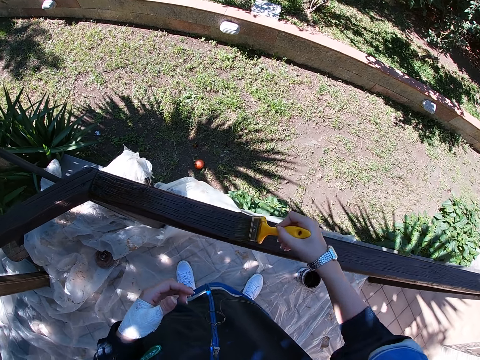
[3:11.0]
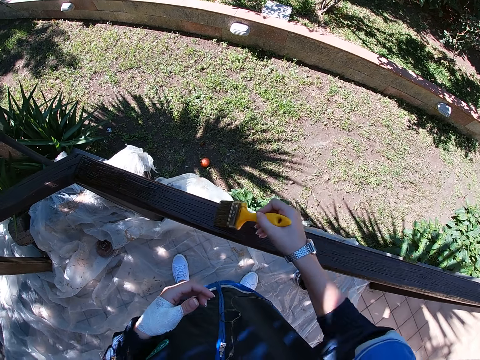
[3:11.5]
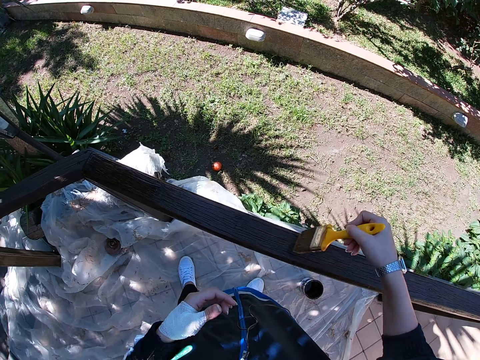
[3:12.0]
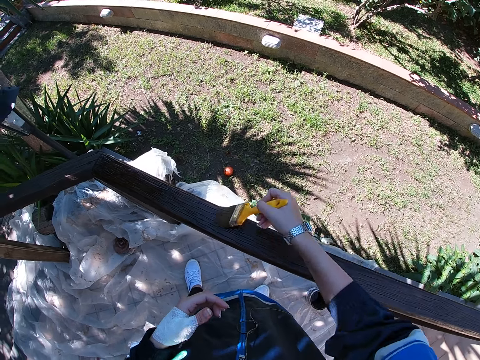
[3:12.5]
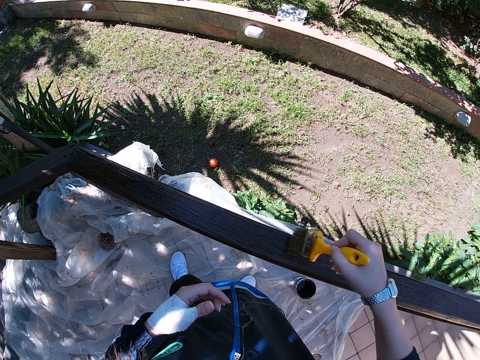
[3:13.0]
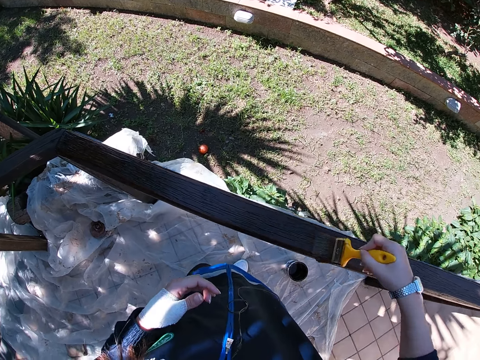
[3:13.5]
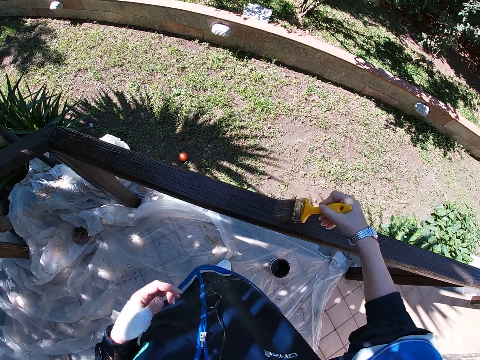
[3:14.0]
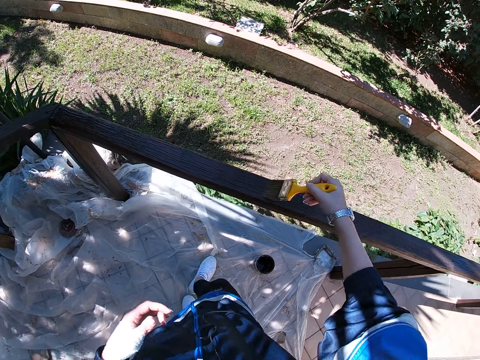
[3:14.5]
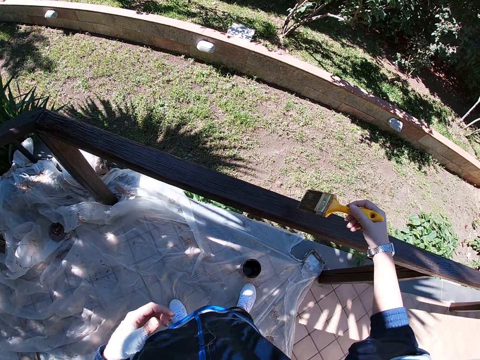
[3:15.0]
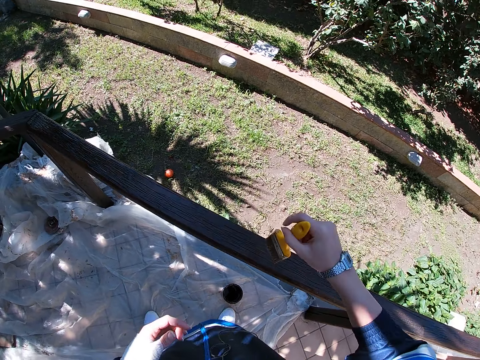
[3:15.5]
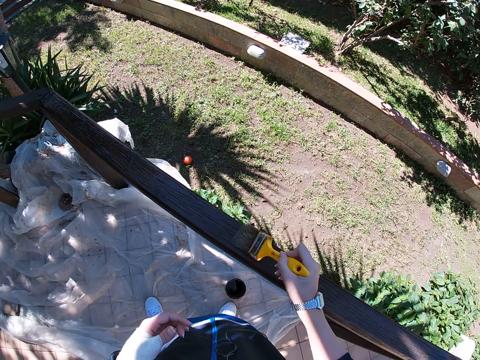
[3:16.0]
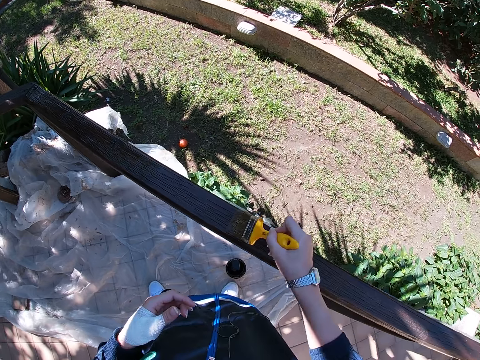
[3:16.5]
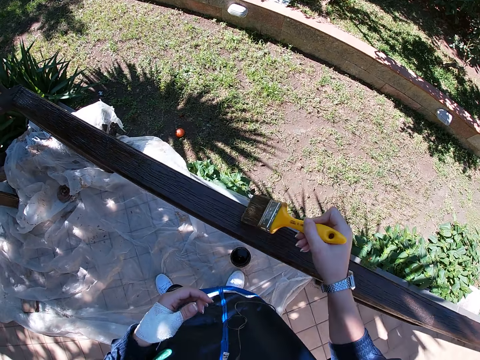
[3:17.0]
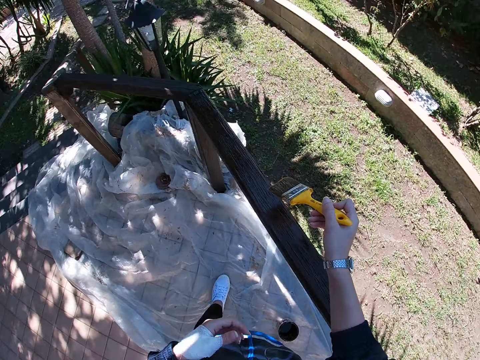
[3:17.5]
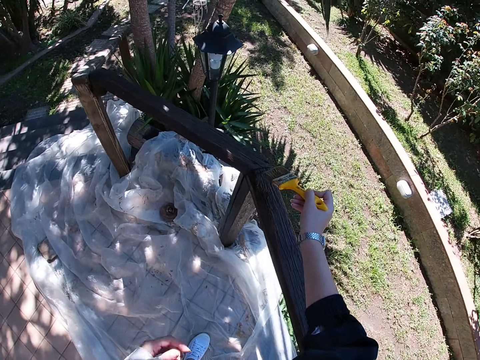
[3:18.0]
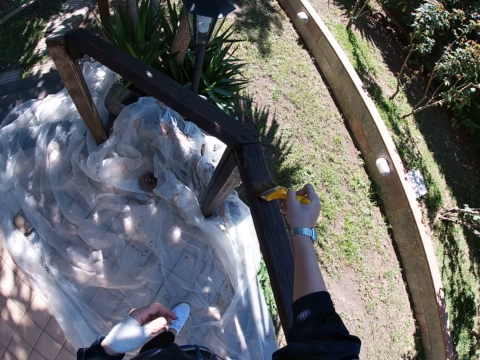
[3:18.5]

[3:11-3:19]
The camera wearer walks around the frame of wood.

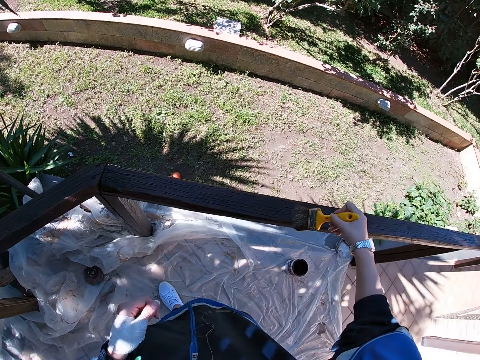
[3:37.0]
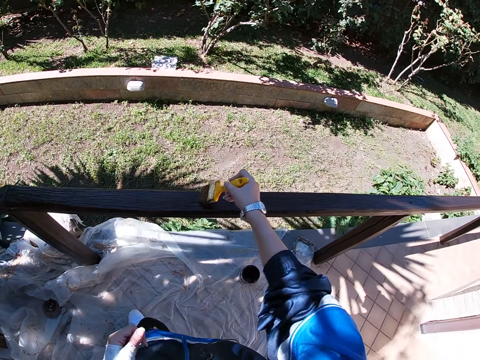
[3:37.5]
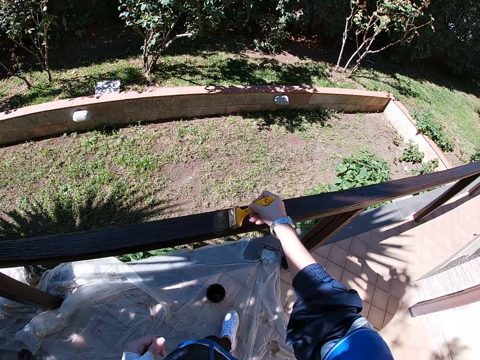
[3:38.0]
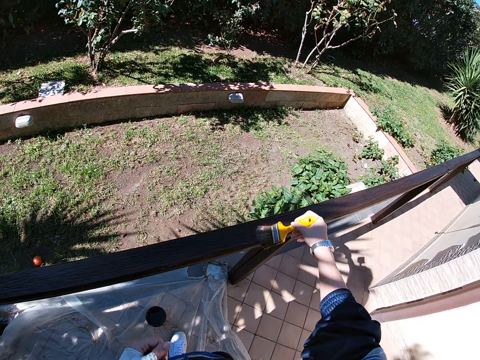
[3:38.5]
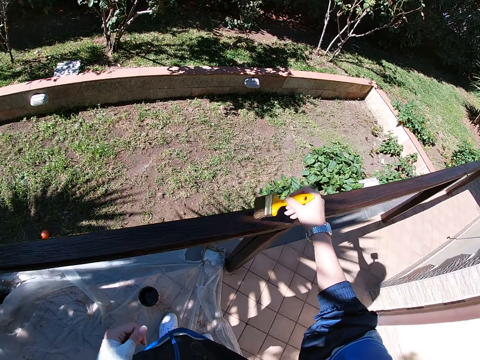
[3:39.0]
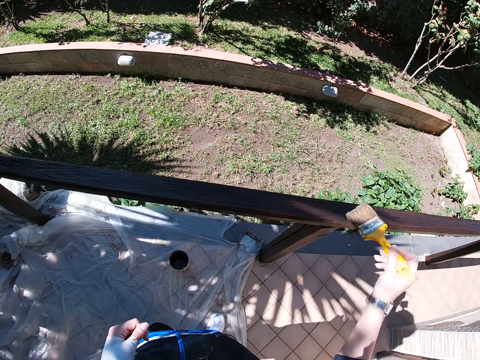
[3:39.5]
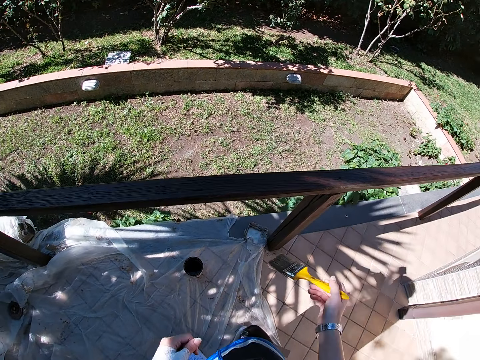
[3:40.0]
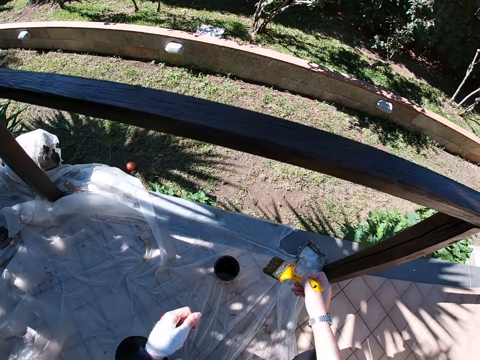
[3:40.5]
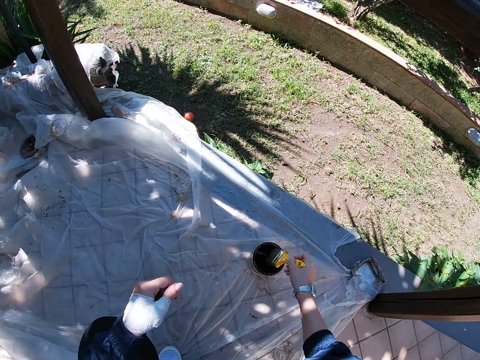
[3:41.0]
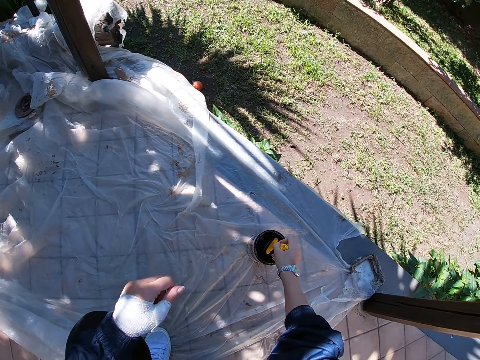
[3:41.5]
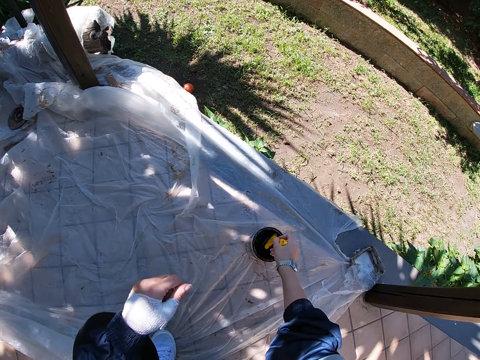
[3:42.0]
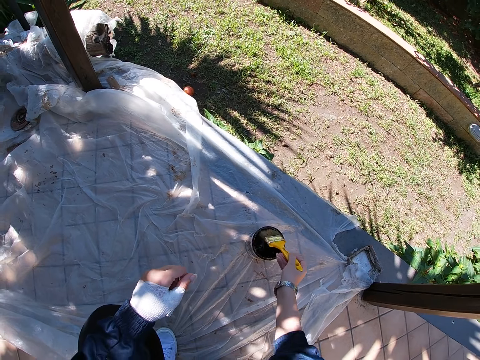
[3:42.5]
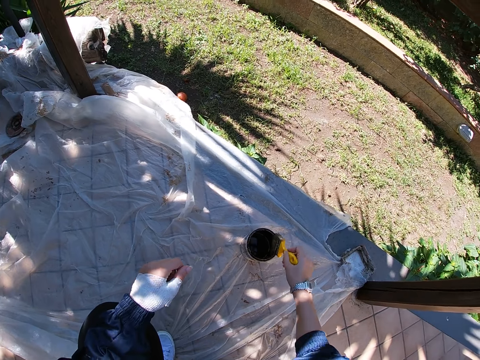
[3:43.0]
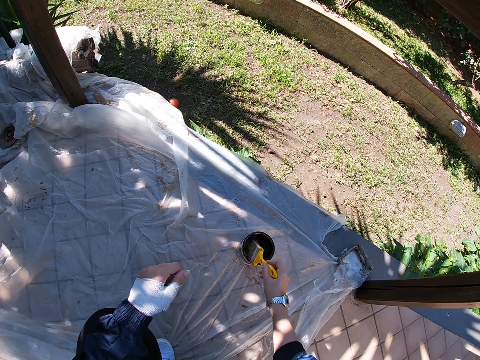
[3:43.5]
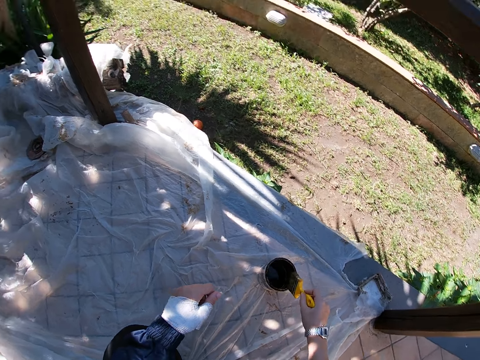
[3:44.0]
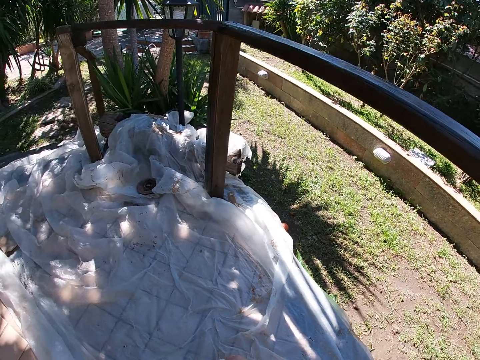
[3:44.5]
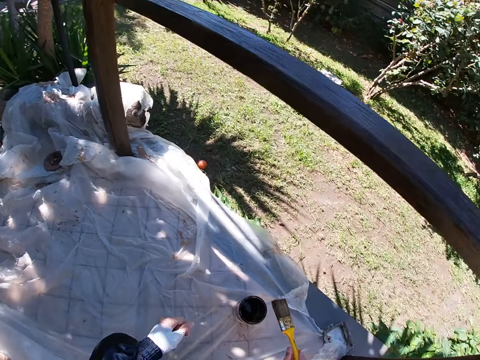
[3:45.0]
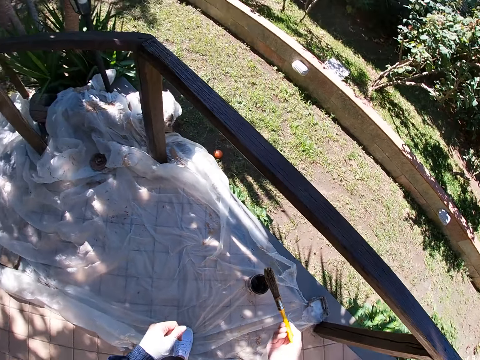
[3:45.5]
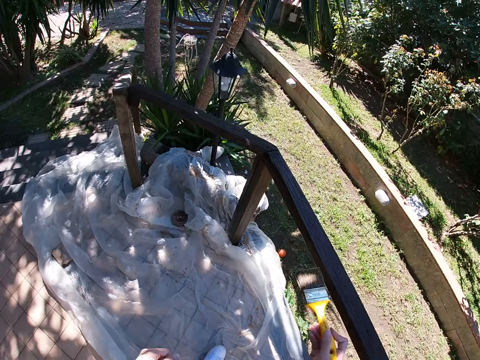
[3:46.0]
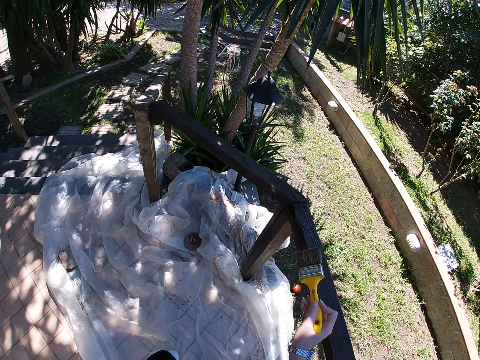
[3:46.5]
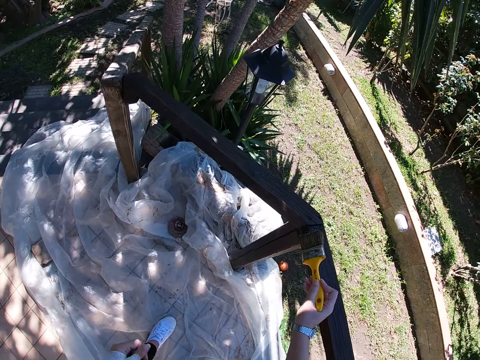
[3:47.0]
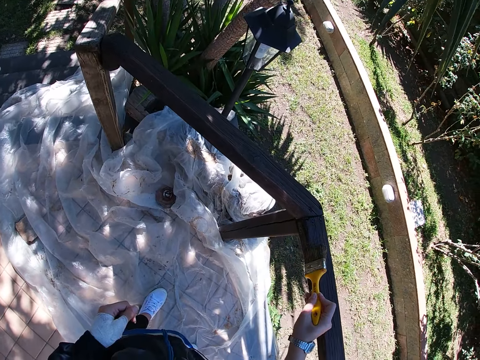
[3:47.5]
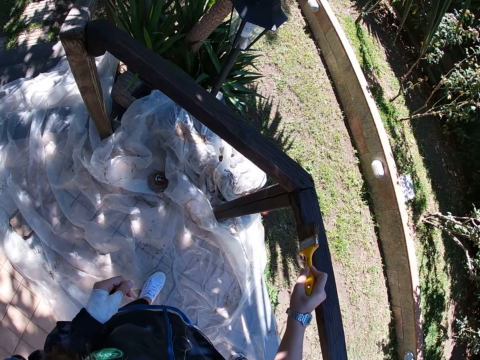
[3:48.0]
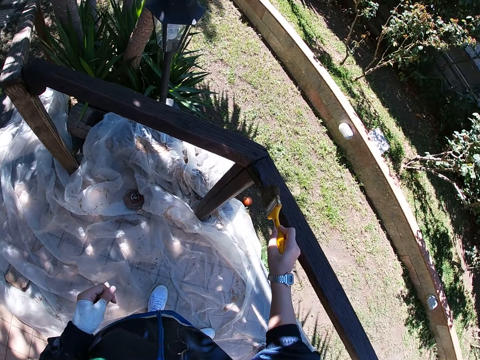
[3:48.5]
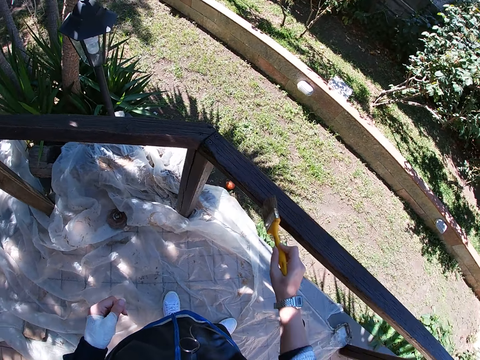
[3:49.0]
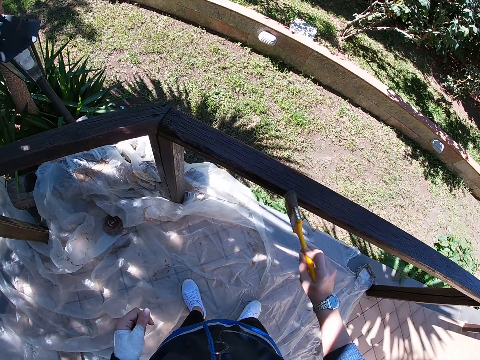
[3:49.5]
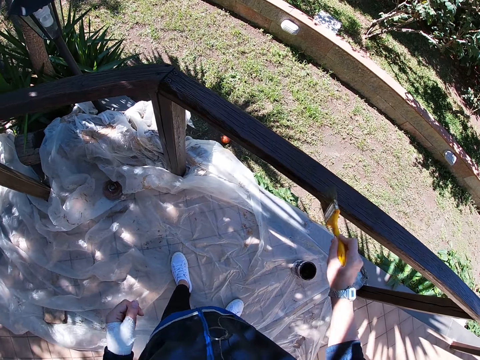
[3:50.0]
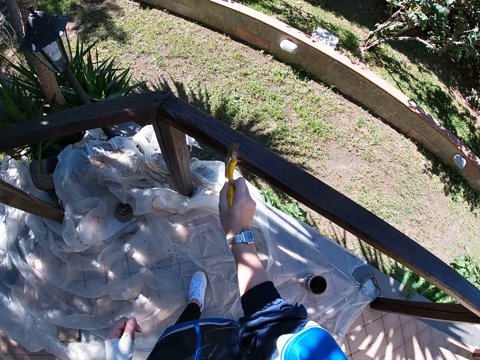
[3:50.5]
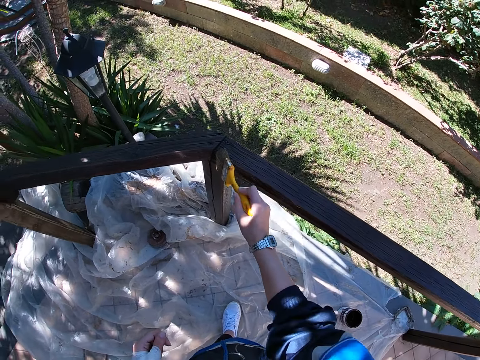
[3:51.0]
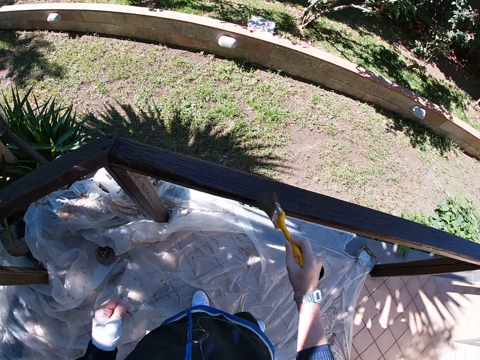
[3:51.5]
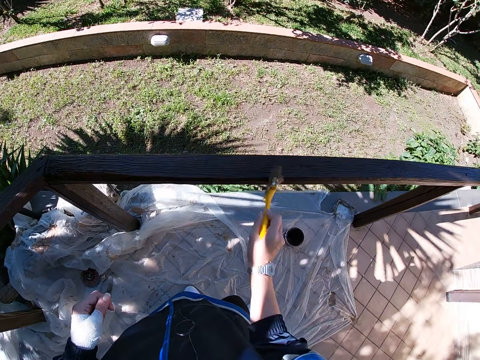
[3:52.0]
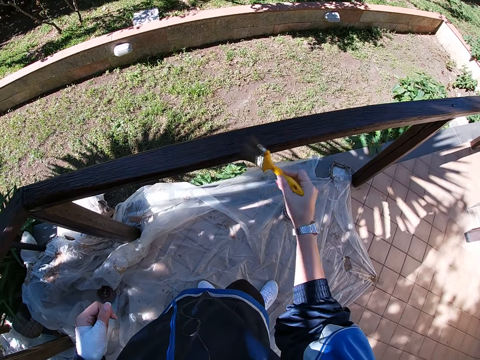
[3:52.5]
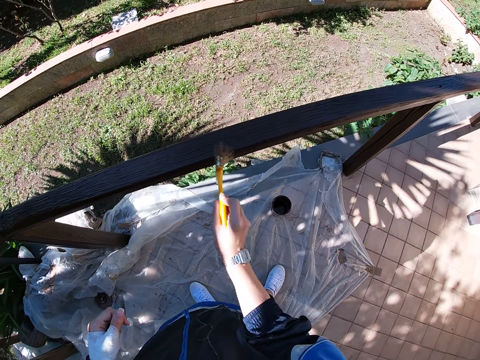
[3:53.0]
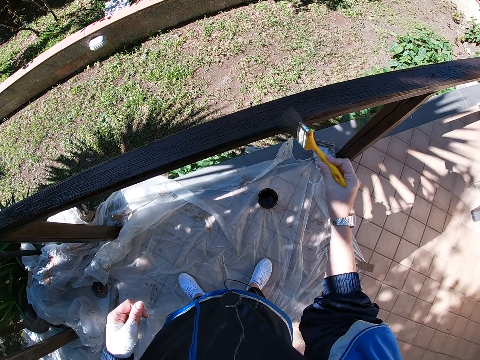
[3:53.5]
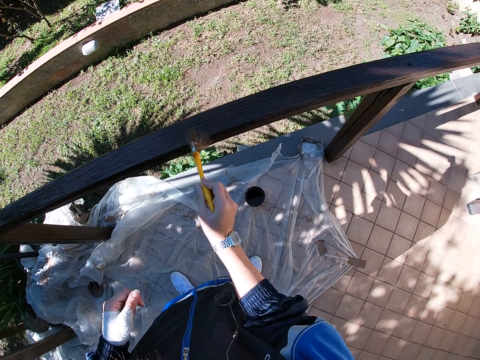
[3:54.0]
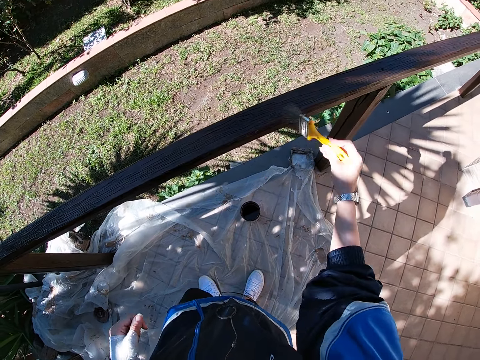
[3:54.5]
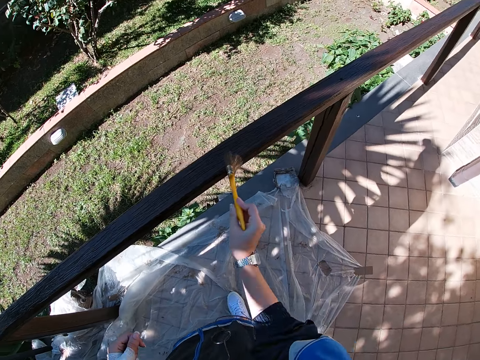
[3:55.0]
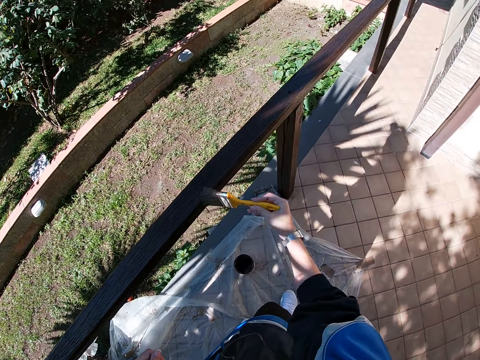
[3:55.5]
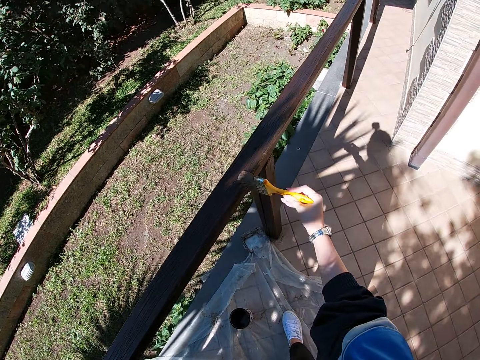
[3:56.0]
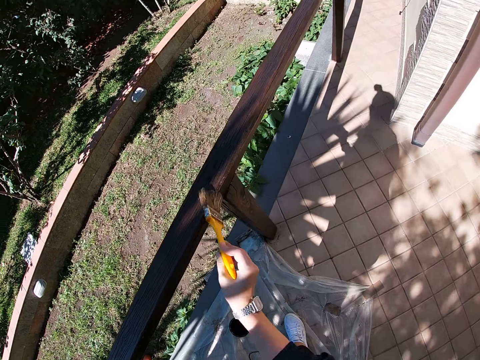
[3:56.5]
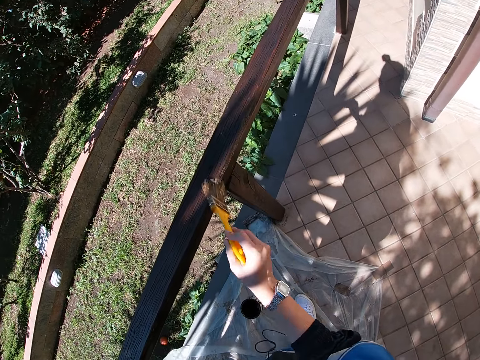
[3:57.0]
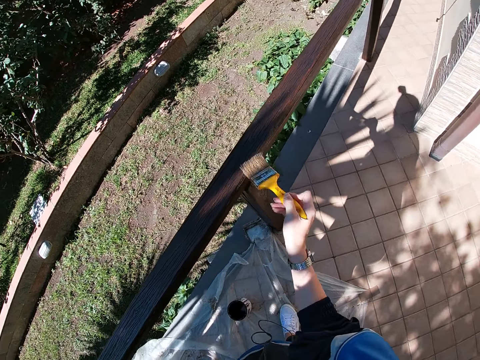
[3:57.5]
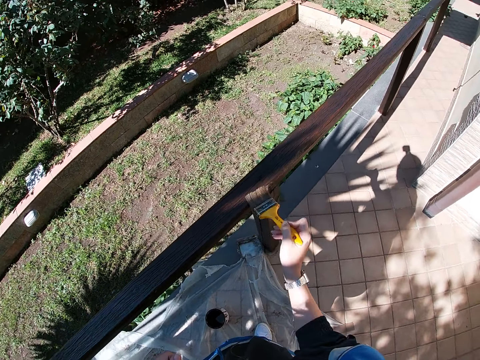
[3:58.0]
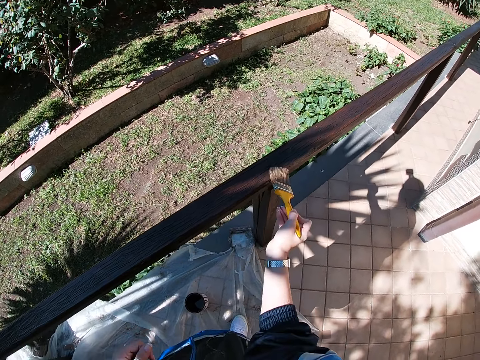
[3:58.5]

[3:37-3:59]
The camera wearer stops walking. They stop painting the frame of wood. They squat. They dip the paint brush in the container of paint. They take out the paint brush from the container. They drip off paint from the paint brush. They stand up. They paint the frame of wood.
